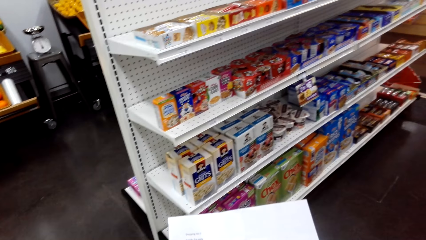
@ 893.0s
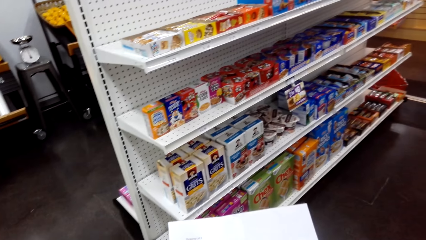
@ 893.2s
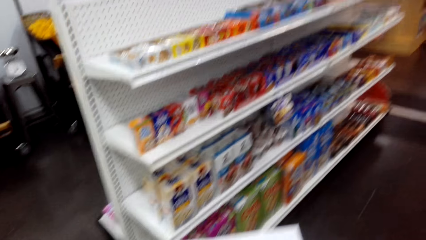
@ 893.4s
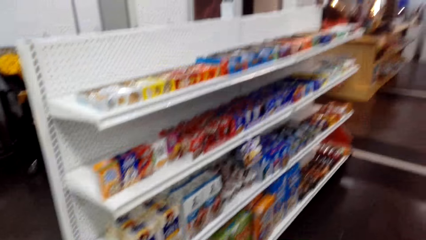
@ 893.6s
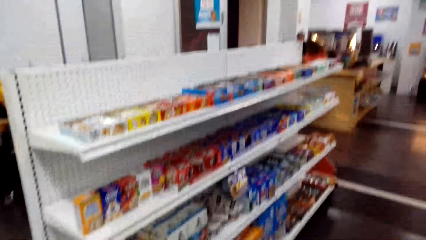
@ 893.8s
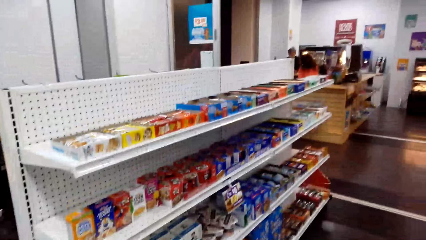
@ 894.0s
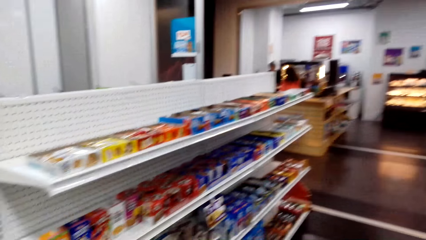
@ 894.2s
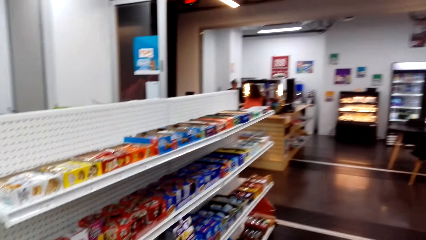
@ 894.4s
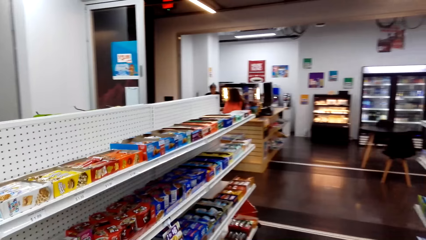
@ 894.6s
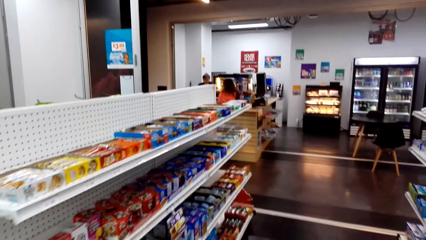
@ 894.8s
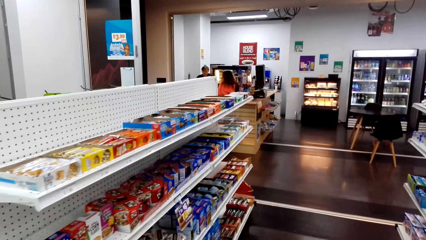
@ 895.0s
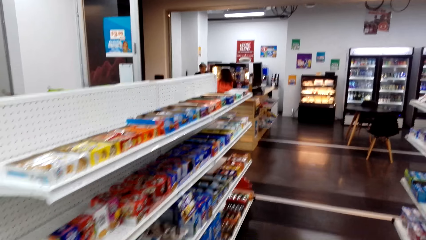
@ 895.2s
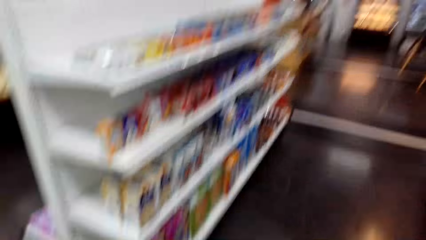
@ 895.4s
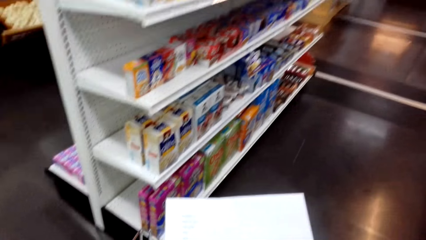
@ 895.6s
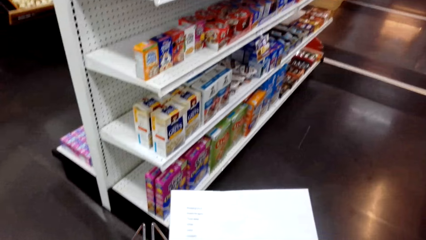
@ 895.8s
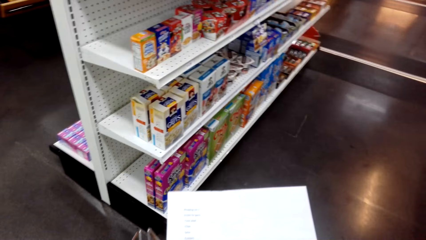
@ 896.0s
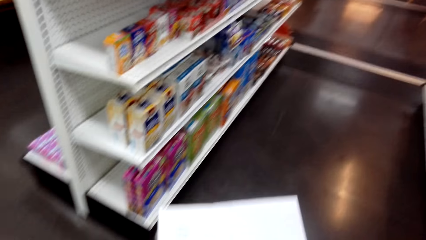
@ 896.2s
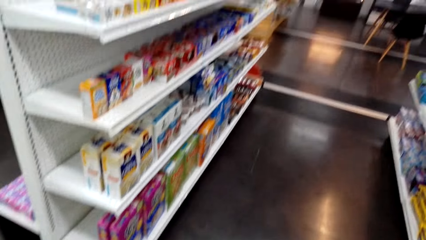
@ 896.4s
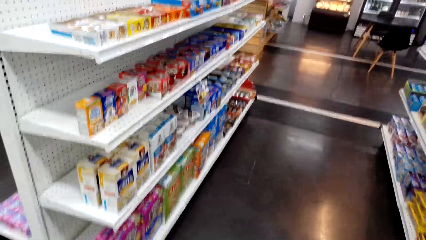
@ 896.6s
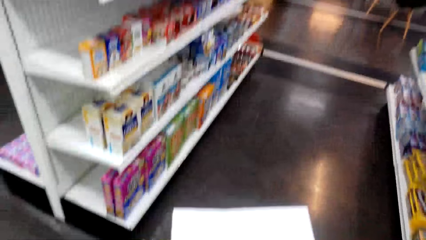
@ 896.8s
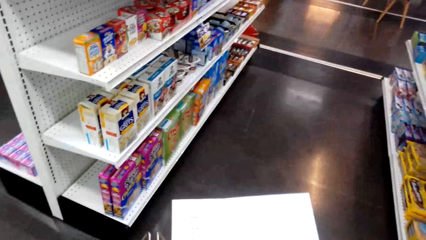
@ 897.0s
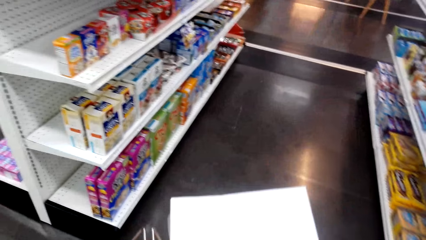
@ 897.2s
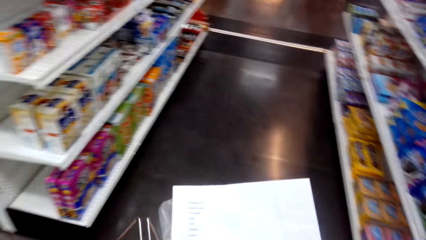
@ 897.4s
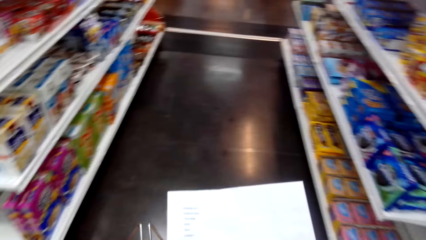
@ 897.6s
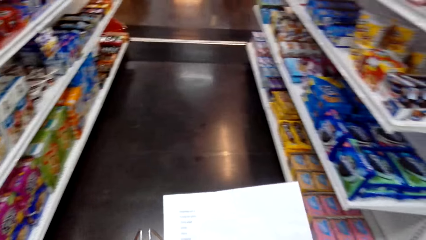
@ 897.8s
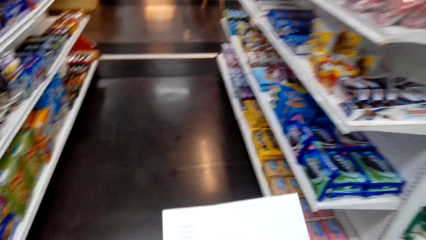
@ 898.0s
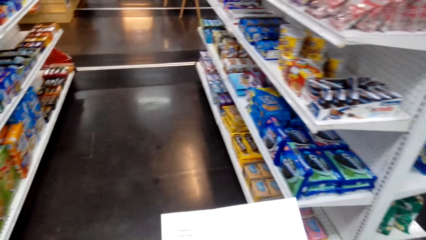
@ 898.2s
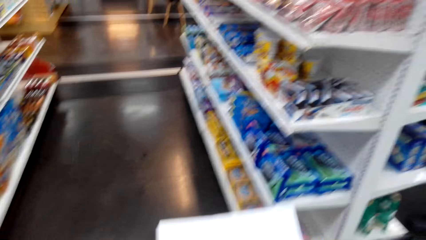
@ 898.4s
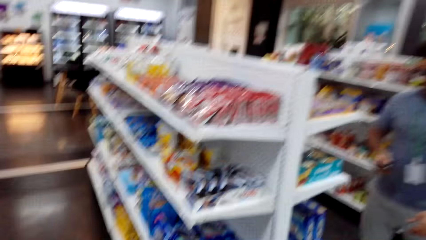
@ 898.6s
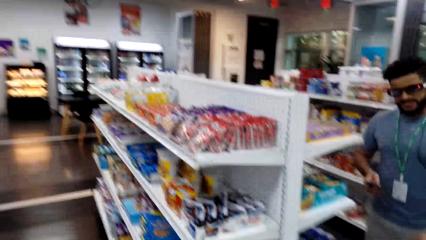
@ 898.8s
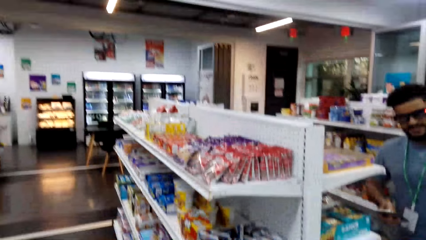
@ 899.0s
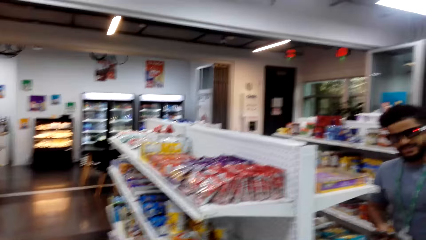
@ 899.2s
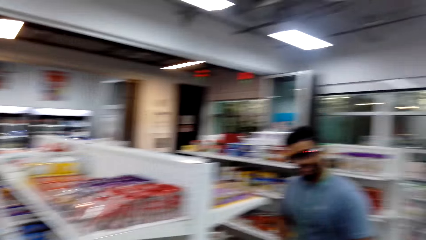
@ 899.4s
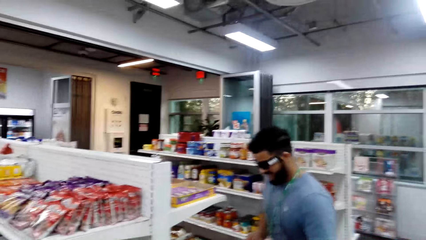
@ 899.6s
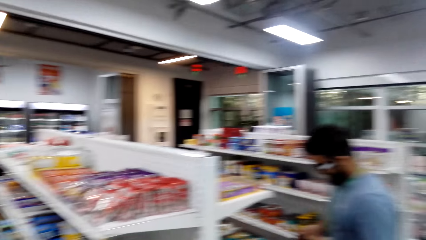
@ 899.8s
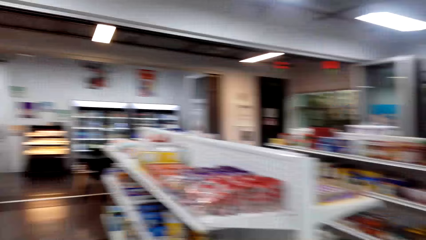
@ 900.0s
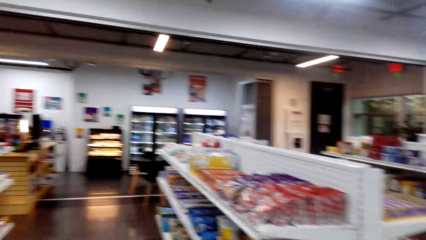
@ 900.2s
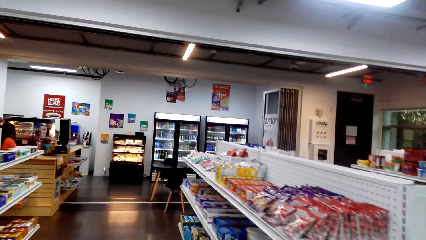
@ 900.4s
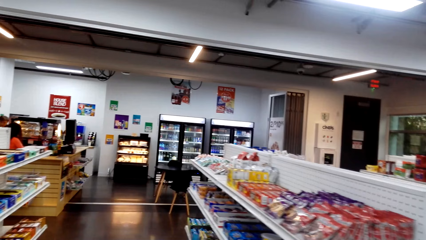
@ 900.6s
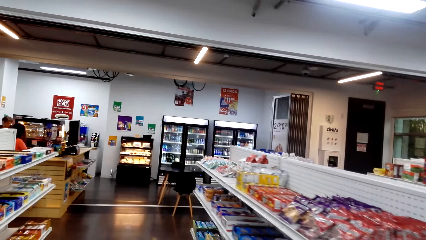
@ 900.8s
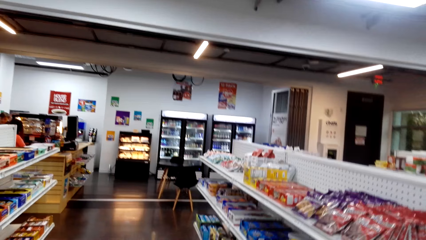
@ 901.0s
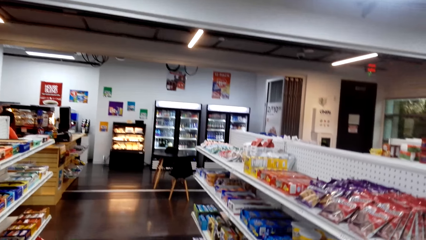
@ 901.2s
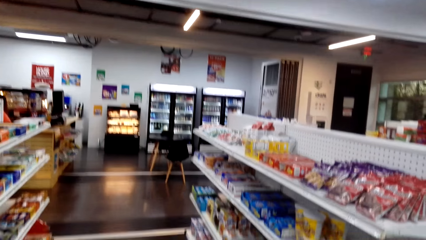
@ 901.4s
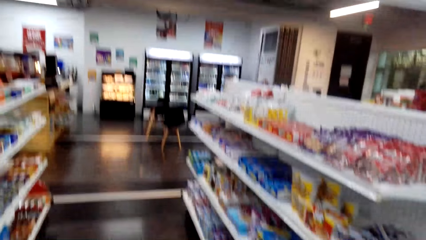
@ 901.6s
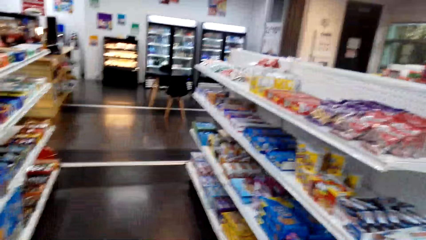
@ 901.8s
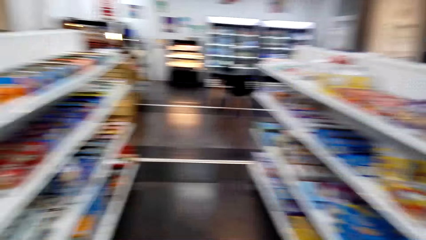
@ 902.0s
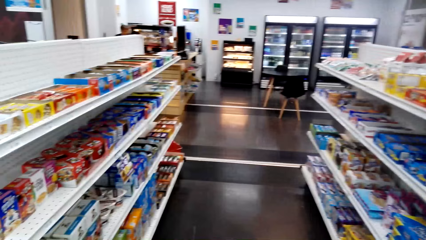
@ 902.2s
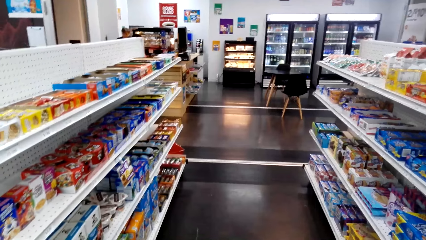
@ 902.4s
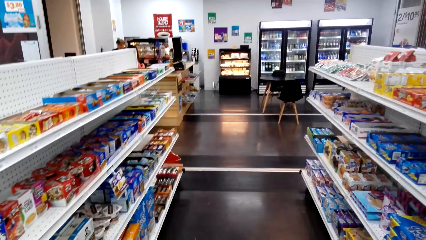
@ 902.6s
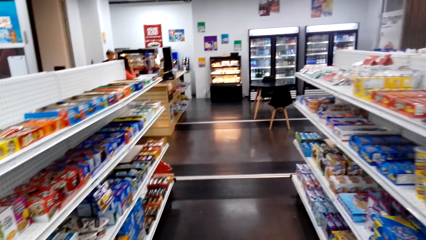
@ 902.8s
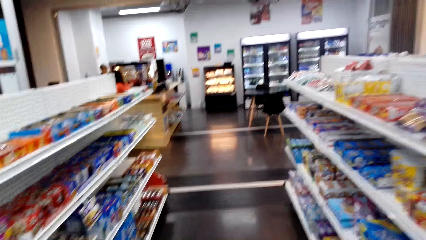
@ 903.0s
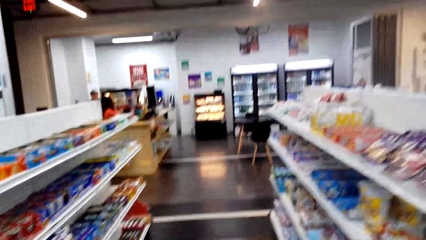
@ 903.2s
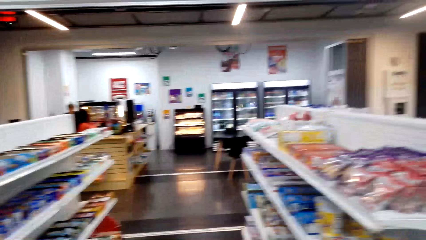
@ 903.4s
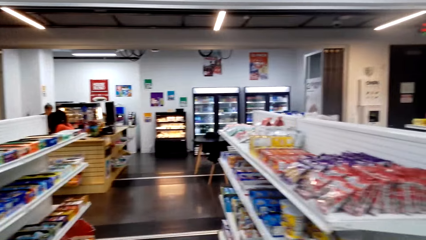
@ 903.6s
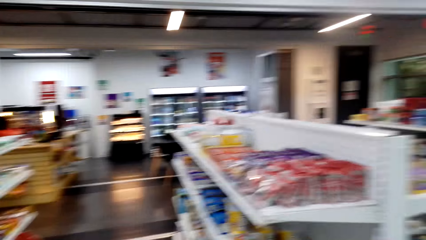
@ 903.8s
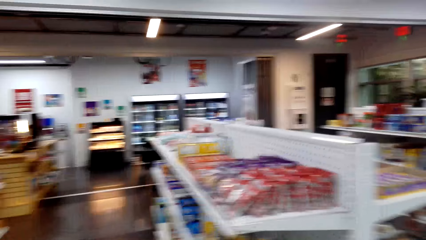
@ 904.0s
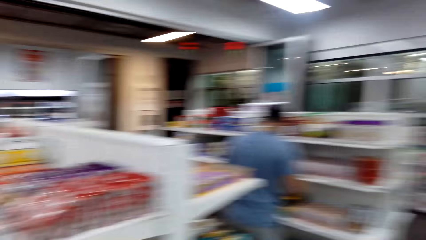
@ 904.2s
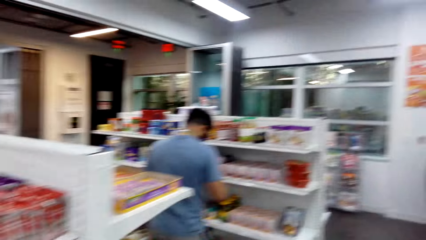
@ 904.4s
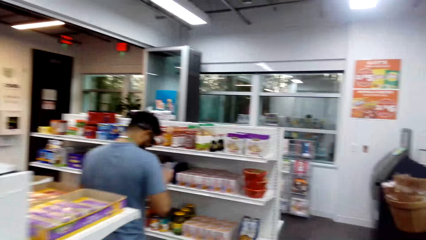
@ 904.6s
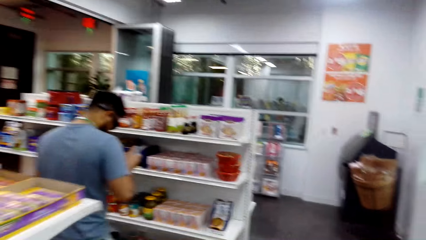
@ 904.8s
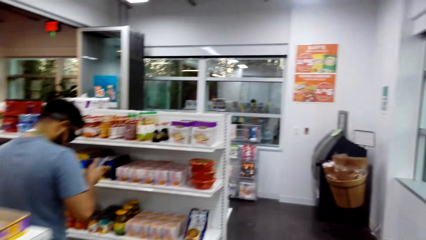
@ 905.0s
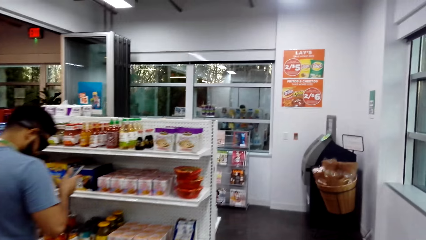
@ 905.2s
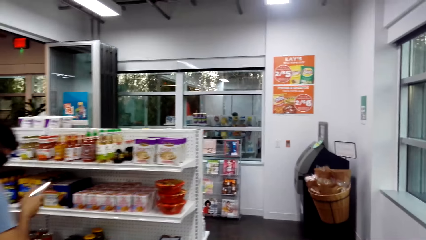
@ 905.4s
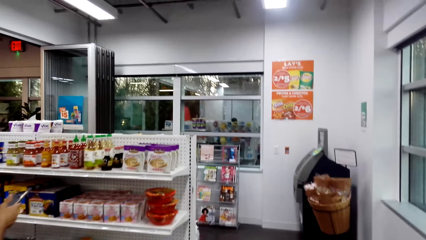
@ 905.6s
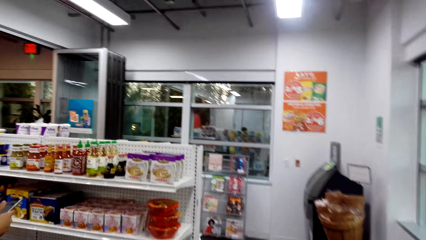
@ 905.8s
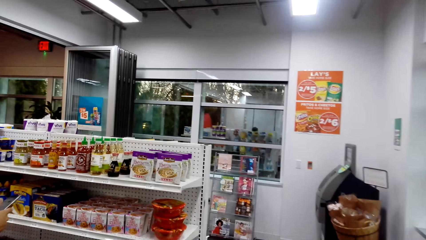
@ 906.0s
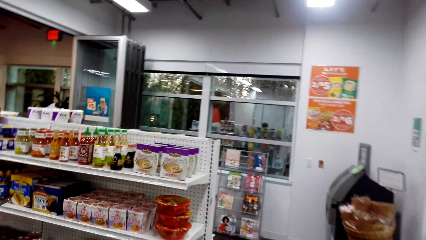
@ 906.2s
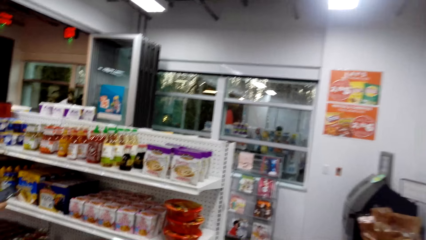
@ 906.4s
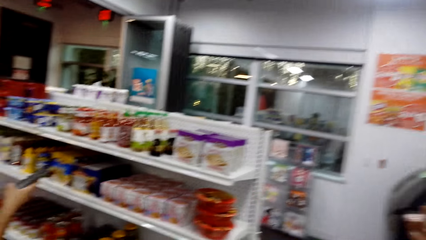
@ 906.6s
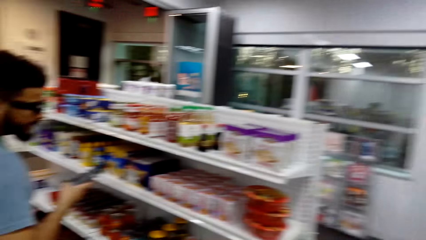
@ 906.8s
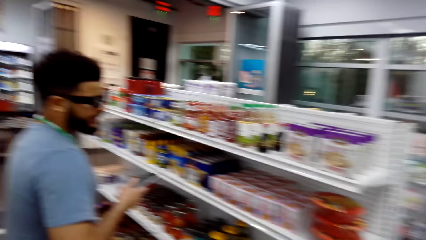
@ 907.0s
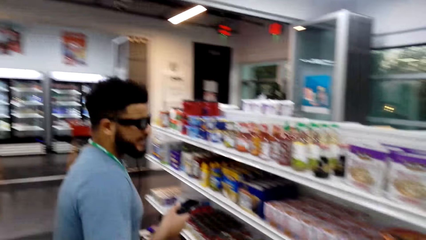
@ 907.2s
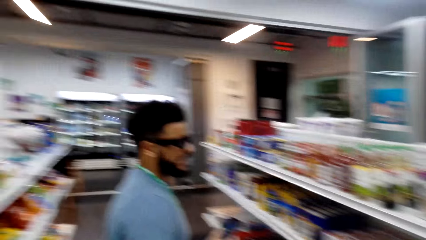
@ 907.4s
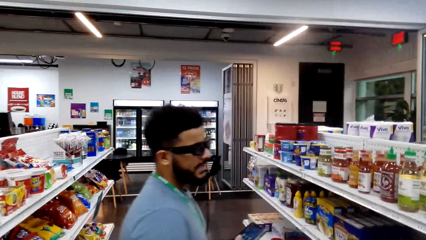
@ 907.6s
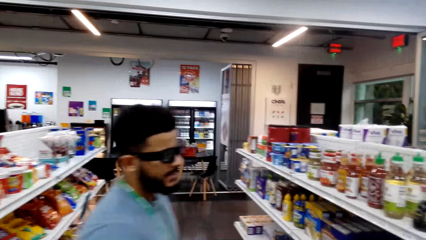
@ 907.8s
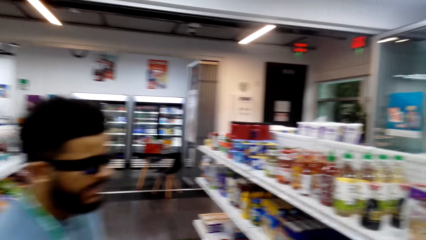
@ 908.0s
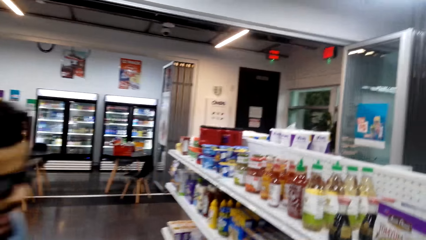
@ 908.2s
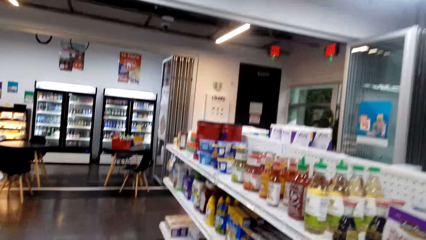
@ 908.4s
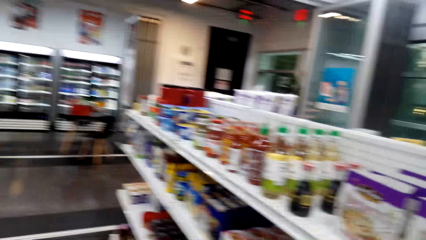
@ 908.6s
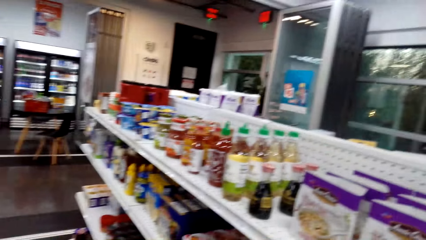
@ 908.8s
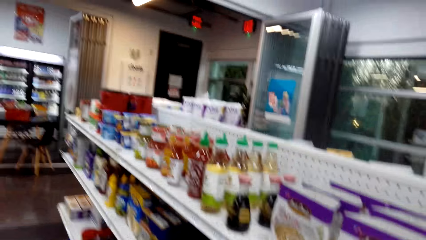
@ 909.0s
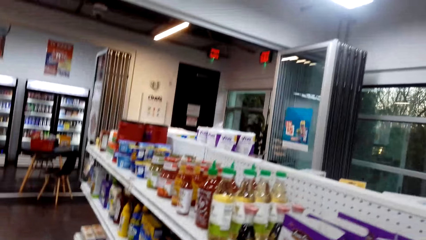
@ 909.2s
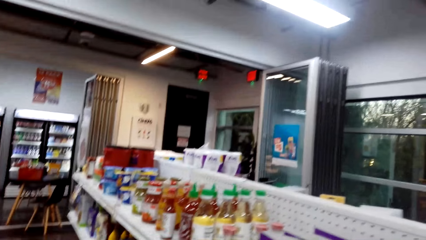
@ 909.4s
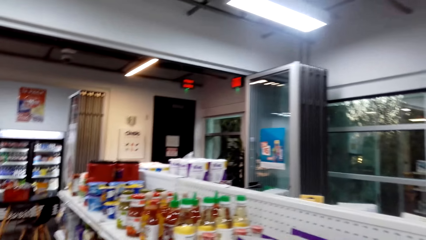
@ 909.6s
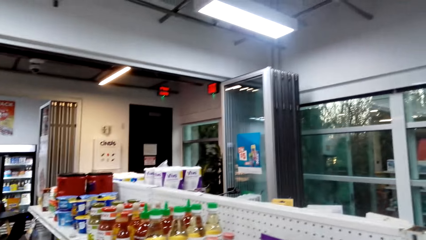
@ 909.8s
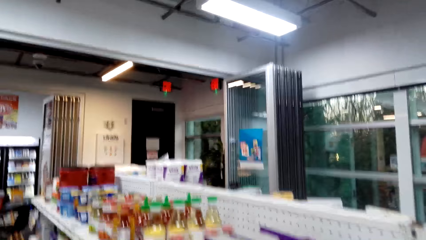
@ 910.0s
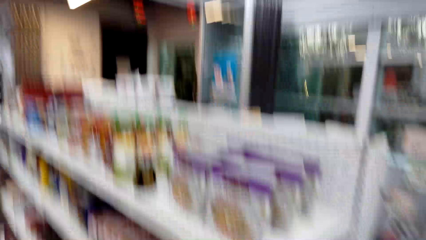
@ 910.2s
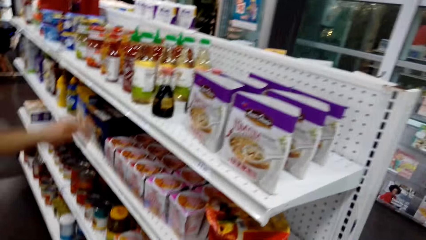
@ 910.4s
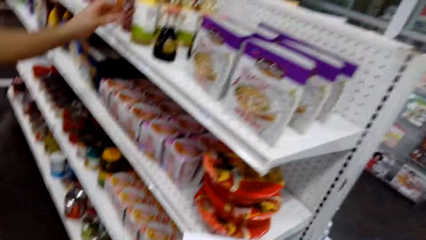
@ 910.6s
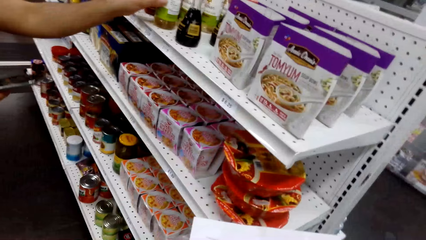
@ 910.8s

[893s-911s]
The camera wearer turns to the side. They hold a paper. They turn to the side. A man stands against the shelves. The camera wearer turns to the side. They turn around. The man holds a phone. The camera wearer turns to the side. They walk around.
